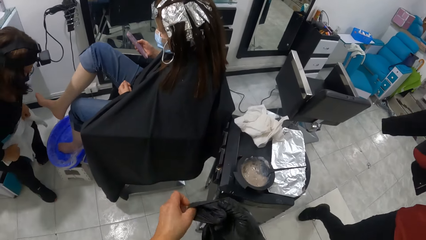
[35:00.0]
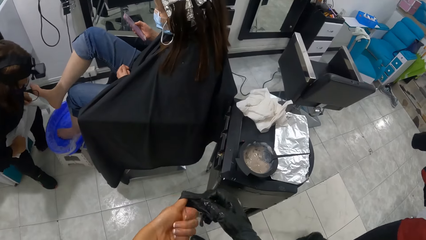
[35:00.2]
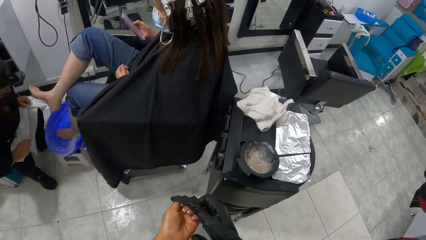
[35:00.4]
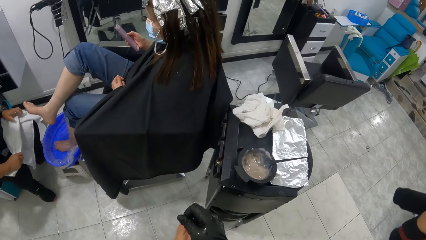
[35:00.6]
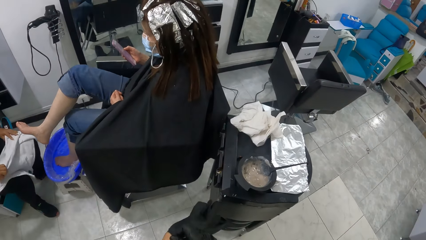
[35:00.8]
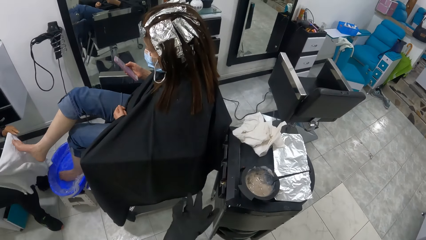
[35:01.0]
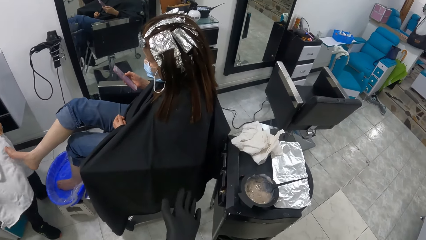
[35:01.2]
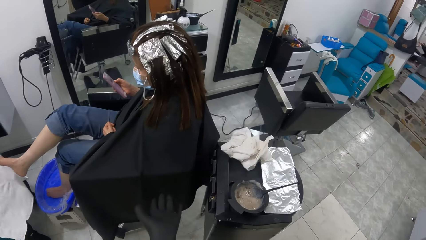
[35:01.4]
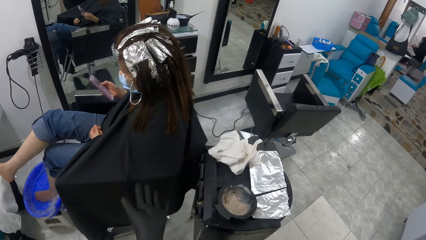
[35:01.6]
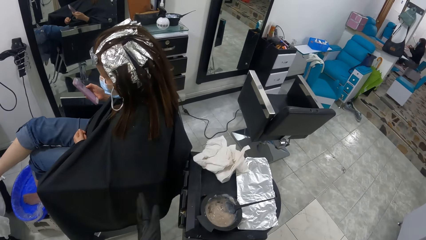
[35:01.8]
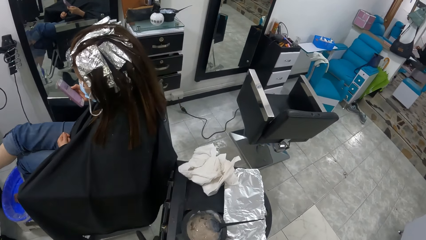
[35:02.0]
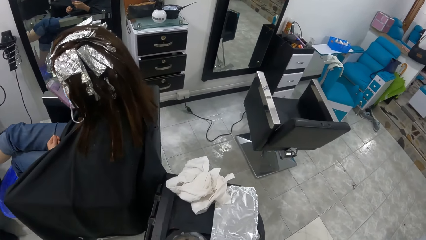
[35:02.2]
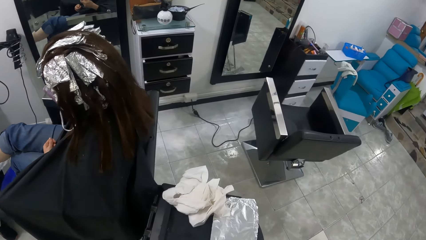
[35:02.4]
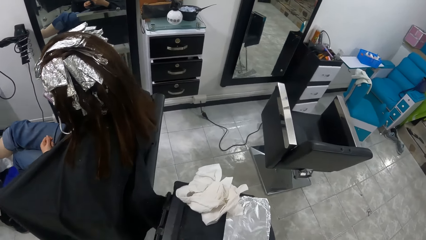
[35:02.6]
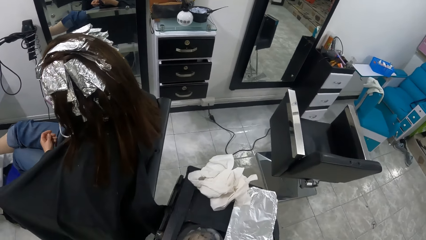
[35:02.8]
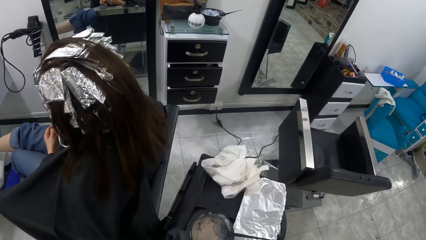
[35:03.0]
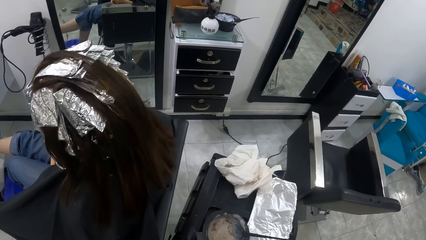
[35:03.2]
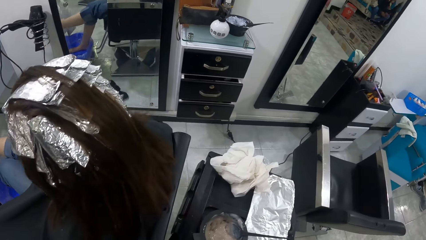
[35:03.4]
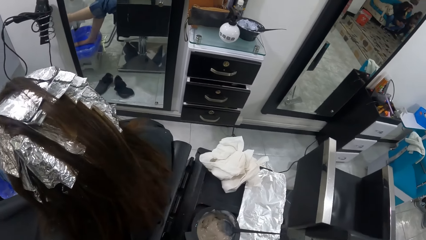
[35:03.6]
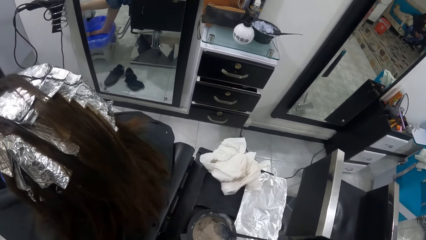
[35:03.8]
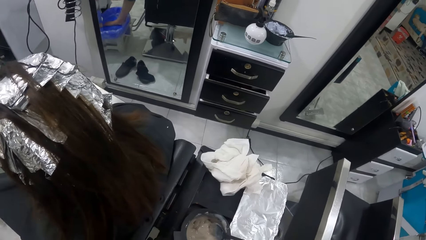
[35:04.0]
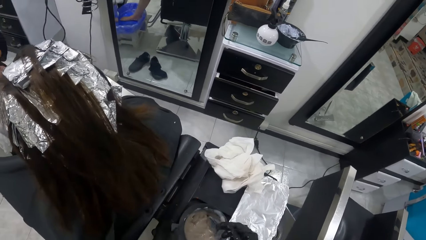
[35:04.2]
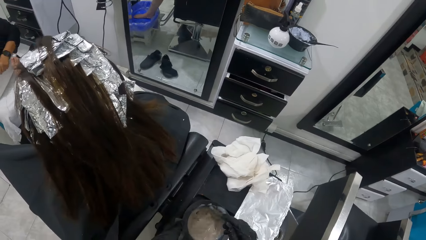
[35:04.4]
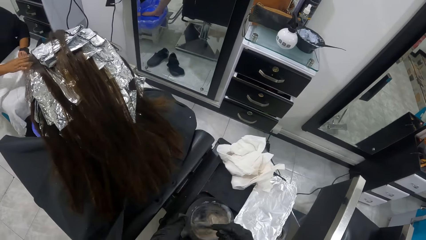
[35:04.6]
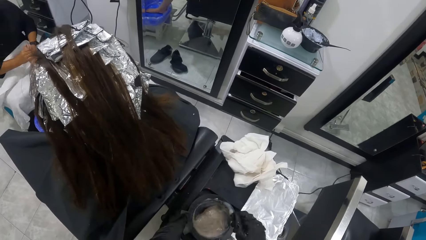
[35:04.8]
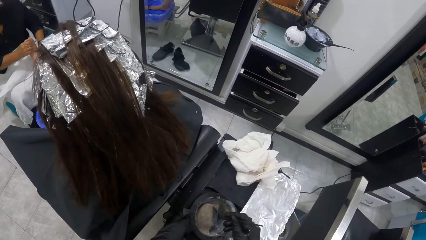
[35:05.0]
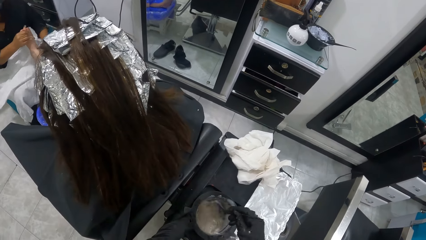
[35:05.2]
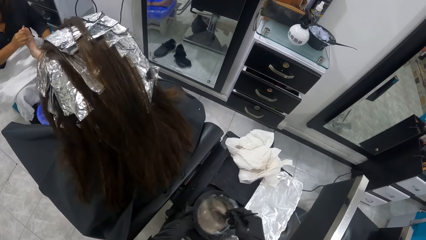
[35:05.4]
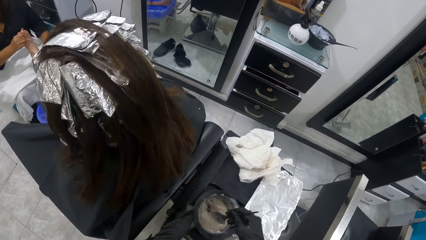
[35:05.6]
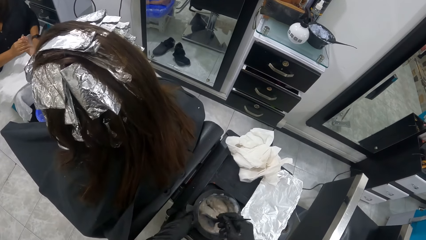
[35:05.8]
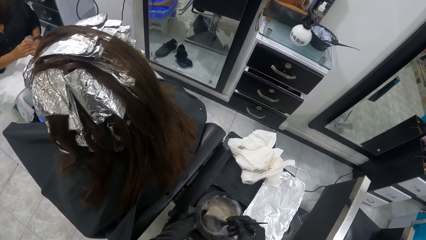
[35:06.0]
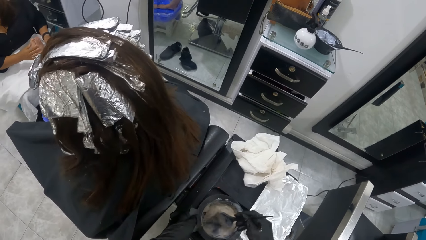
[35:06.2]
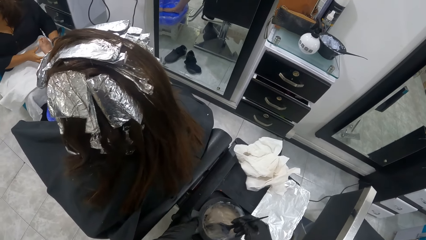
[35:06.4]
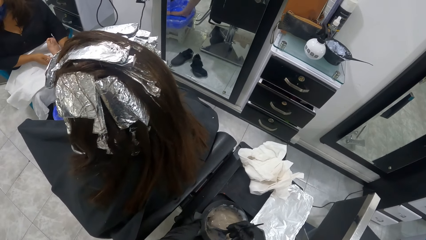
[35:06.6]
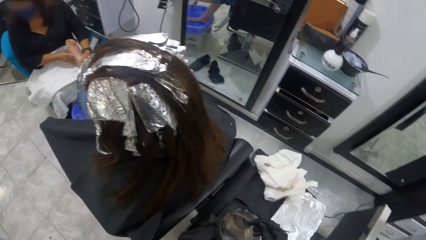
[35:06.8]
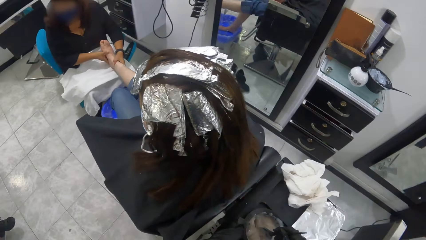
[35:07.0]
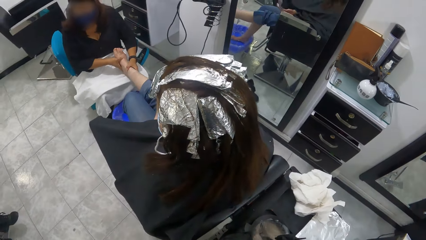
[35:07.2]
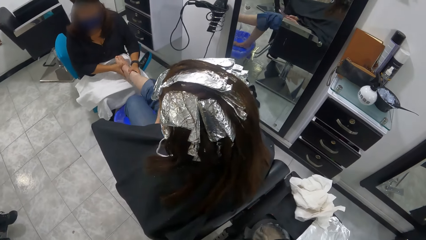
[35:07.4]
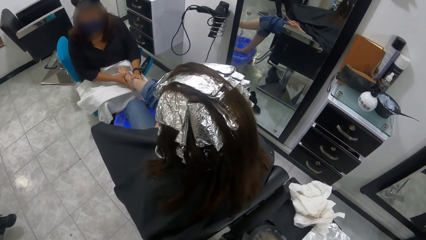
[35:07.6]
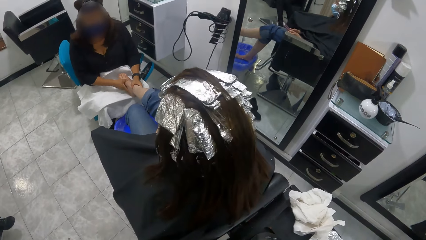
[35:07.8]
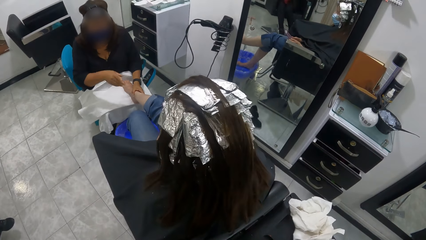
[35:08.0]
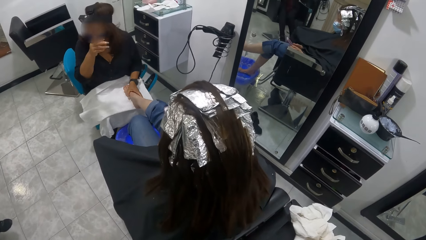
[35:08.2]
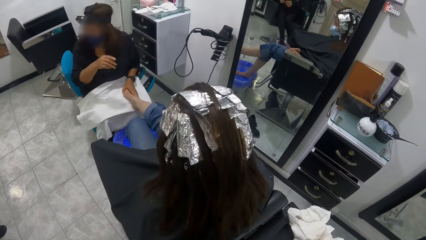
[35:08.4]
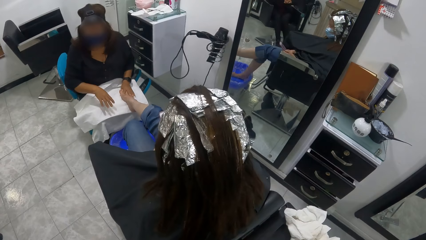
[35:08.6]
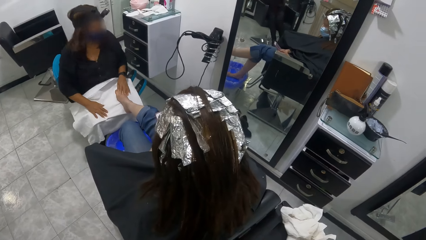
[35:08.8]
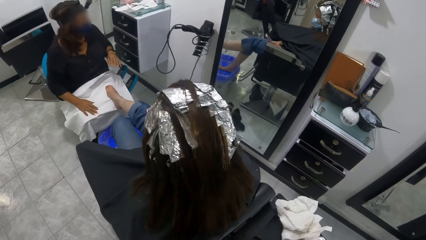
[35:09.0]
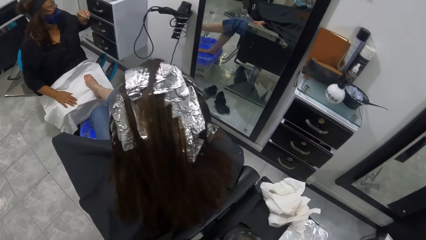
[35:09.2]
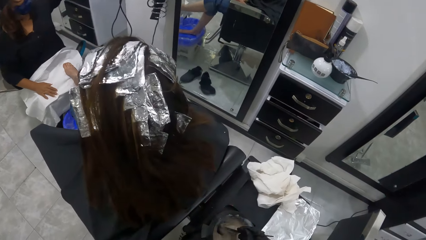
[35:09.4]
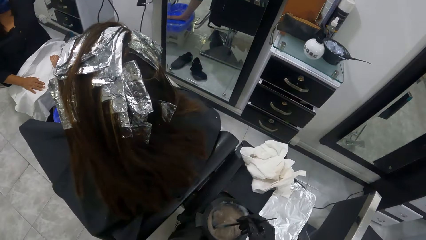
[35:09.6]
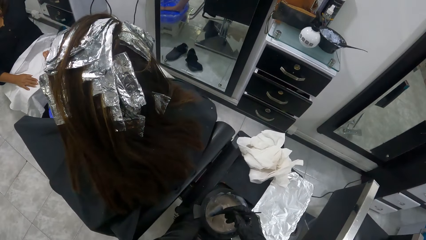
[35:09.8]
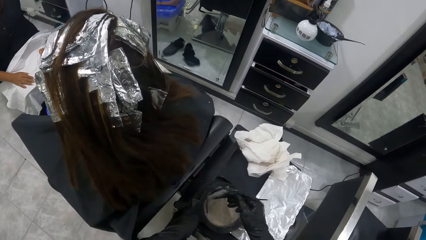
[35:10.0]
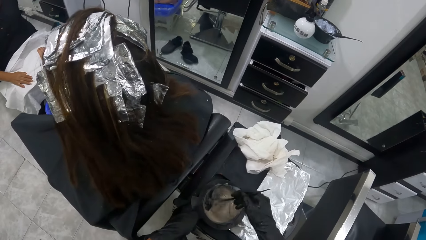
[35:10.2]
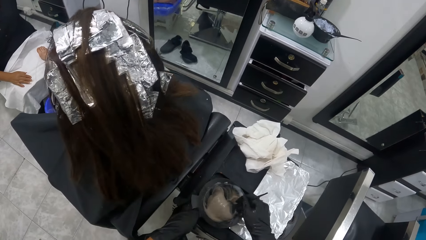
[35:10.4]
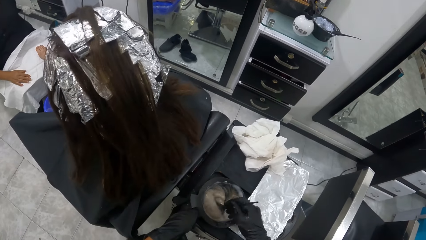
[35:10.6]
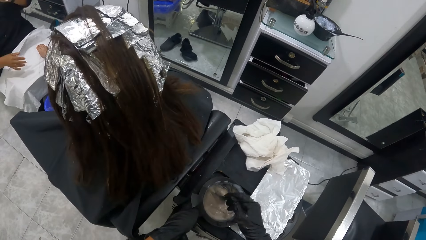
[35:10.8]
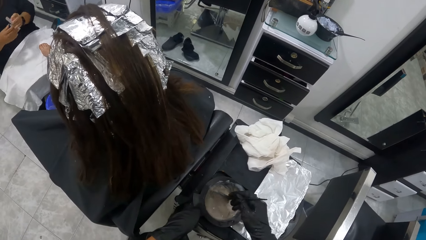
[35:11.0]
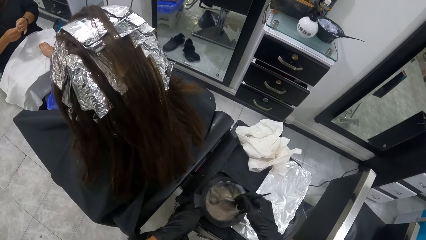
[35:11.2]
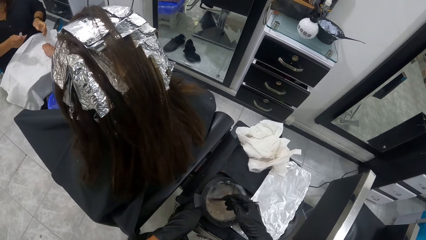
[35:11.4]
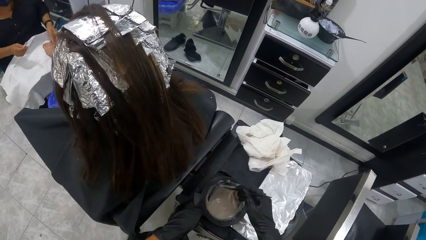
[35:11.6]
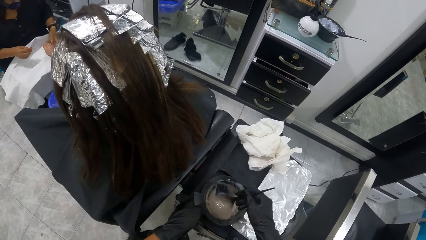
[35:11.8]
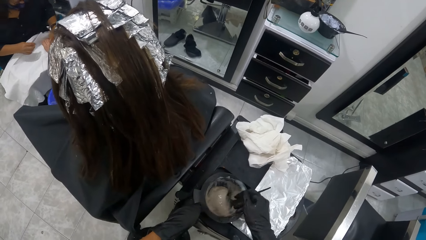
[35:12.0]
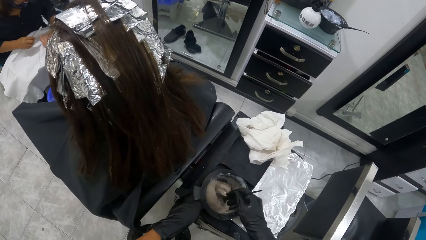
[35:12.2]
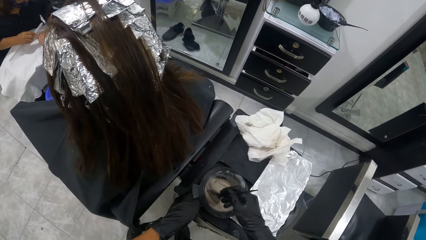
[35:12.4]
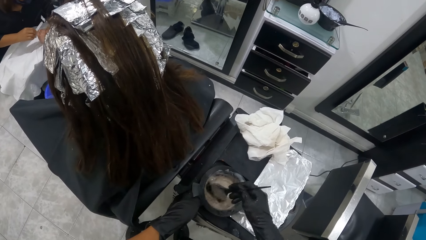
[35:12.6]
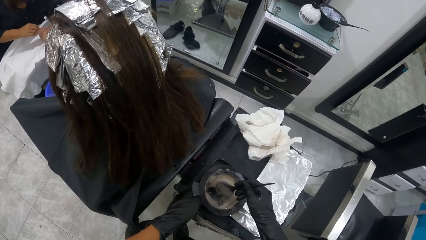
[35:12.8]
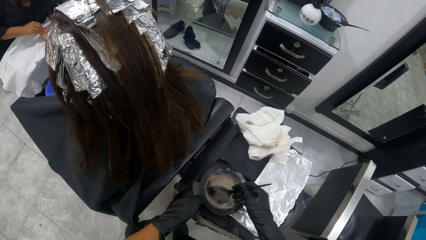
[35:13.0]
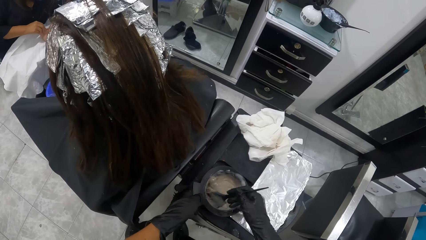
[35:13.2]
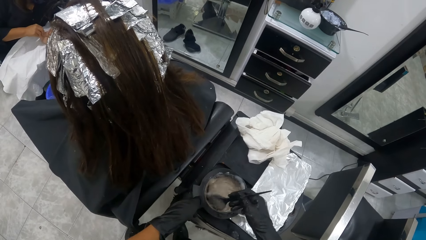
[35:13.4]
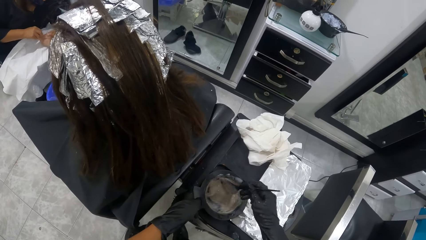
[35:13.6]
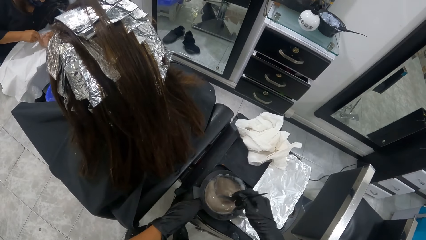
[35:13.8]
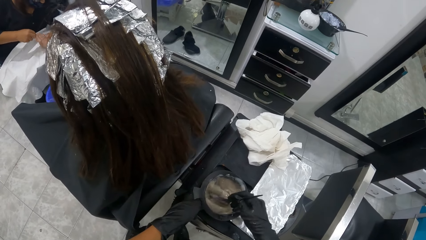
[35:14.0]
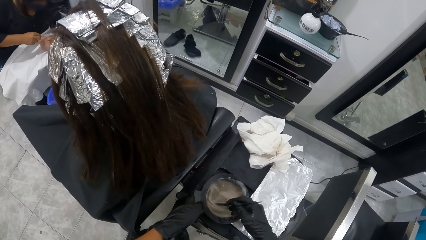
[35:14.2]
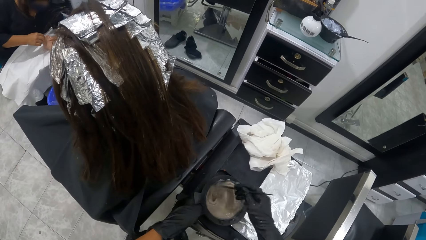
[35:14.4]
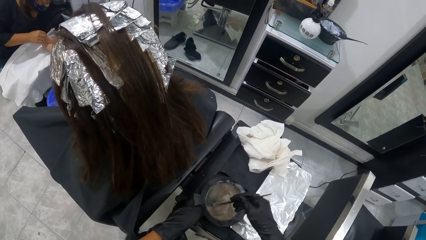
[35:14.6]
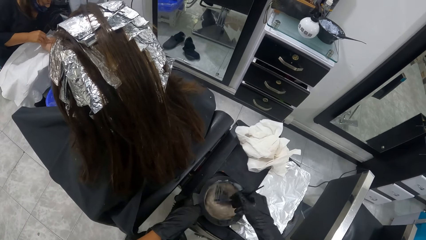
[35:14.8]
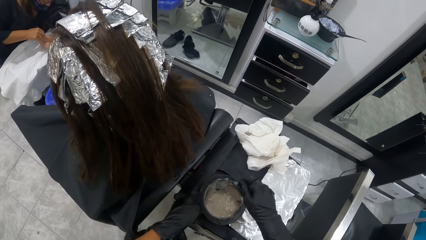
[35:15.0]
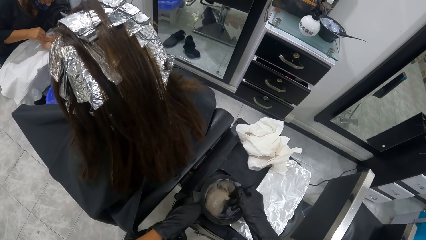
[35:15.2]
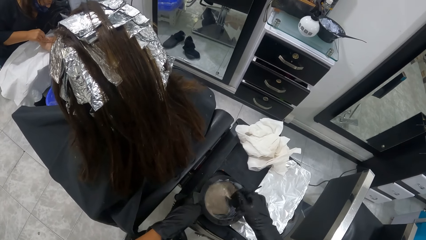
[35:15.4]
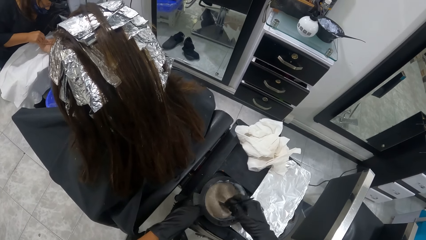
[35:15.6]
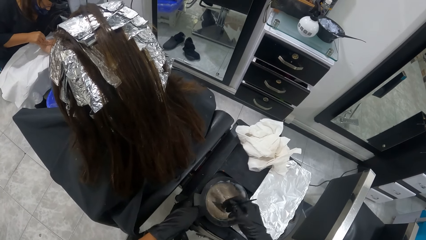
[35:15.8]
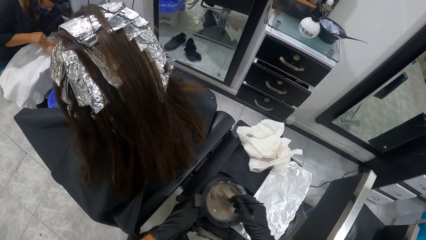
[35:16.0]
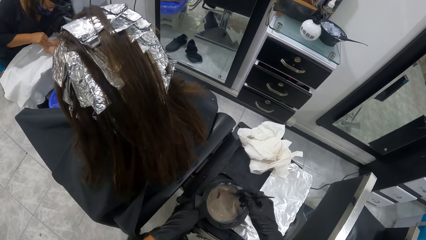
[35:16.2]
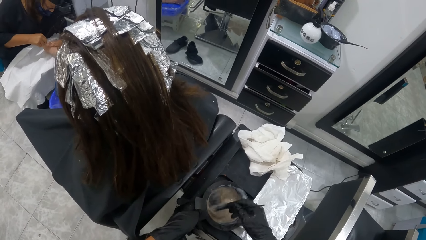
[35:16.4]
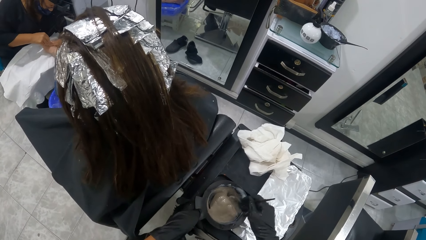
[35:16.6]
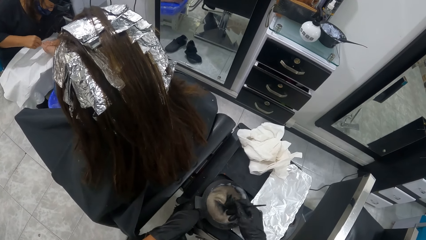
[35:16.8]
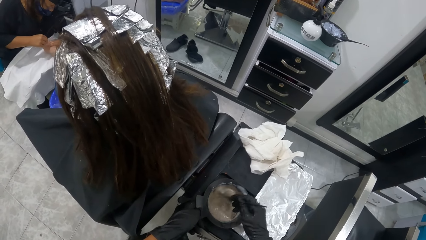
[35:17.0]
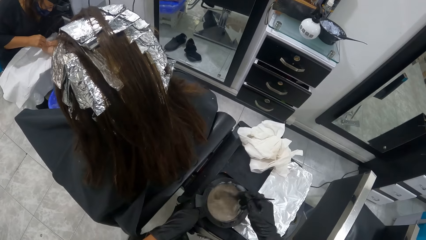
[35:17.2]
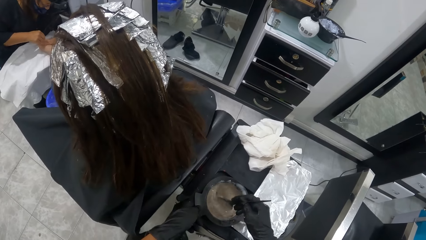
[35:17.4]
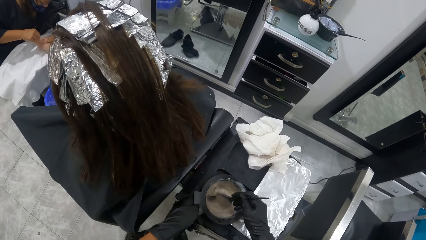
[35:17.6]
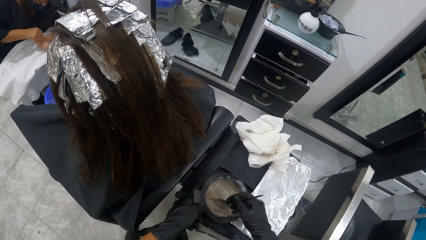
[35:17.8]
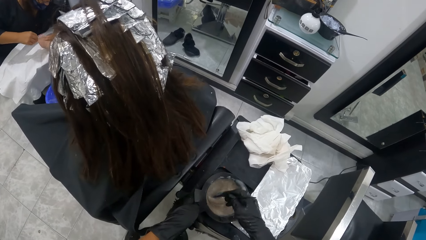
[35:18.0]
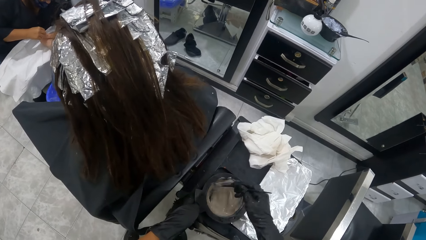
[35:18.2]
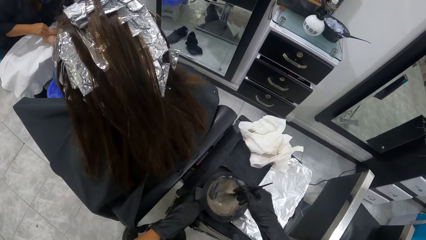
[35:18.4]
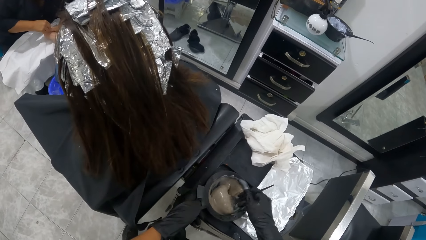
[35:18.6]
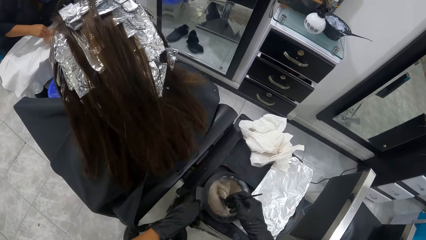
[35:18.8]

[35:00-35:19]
A manicurist sits on the chair. The camera wearer wears the hand glove on her left hand. The manicurist spreads the towel on her legs with her hands. A woman stretches her right foot towards the manicurist. The camera wearer pushes the black stand near the woman with her hands. She mixes the hair lotion cream and the gel colour in the bowl with the brush. The manicurist positions the right foot of the woman on the towel with her hands. She transfers a nail file from her left hand to her right hand. She shapes the edge of the toe nail of the woman with the nail file in her right hand.
